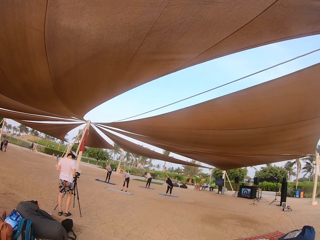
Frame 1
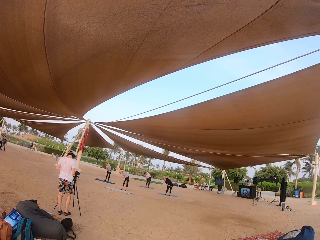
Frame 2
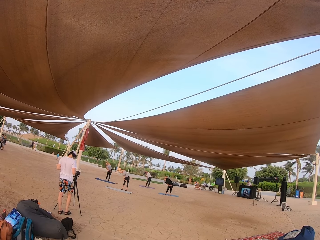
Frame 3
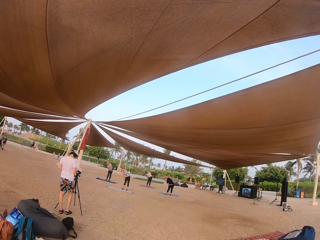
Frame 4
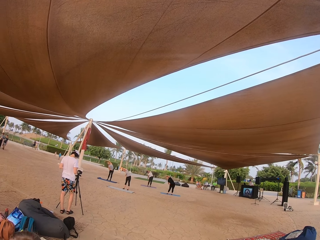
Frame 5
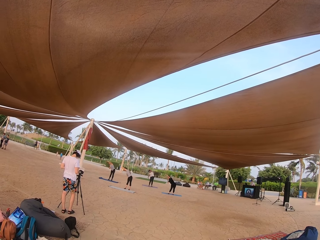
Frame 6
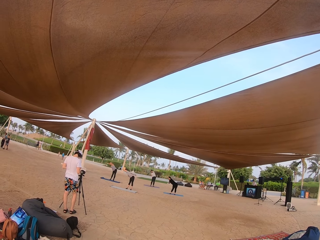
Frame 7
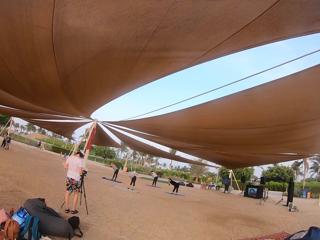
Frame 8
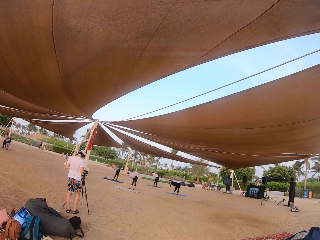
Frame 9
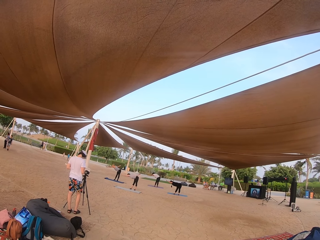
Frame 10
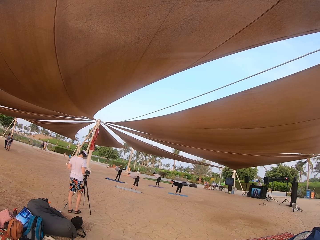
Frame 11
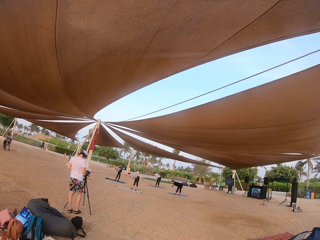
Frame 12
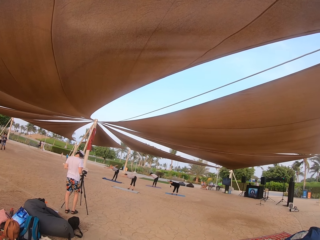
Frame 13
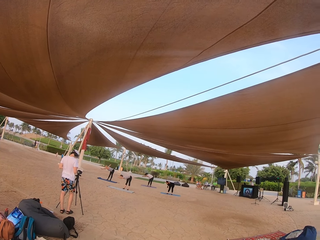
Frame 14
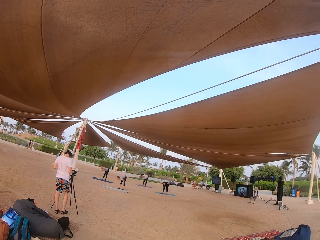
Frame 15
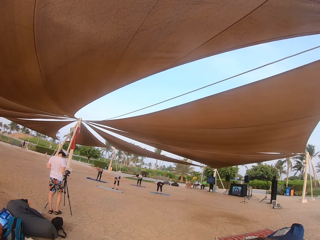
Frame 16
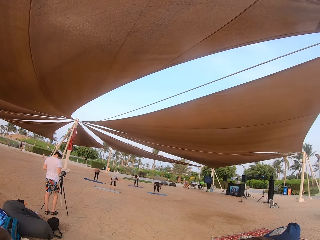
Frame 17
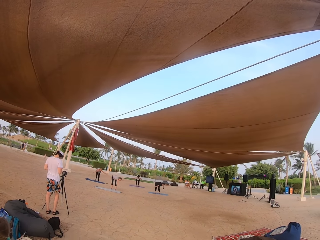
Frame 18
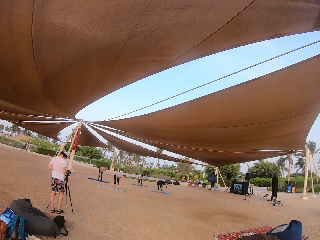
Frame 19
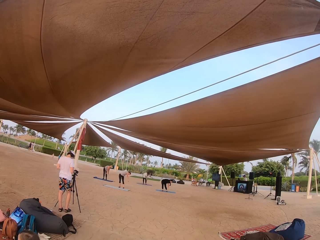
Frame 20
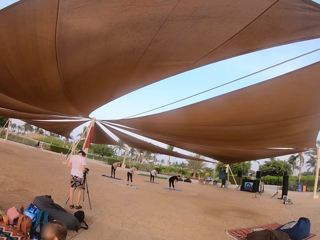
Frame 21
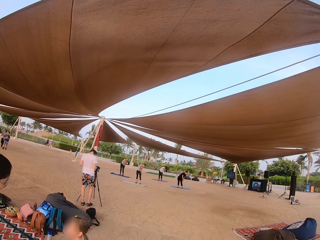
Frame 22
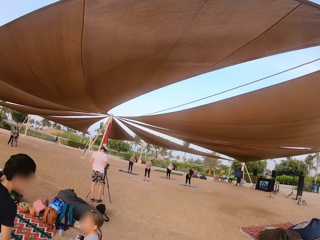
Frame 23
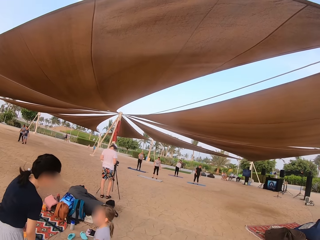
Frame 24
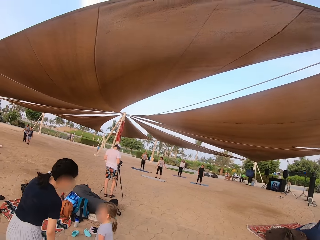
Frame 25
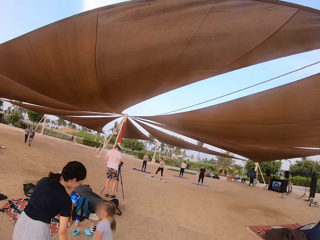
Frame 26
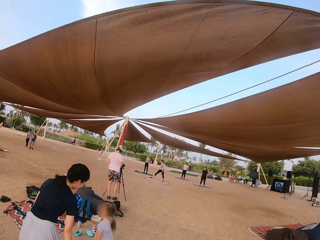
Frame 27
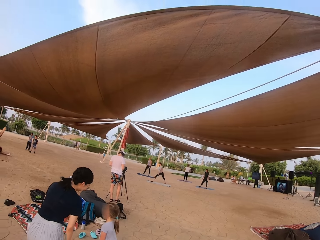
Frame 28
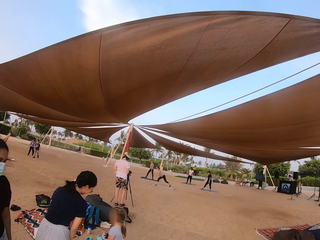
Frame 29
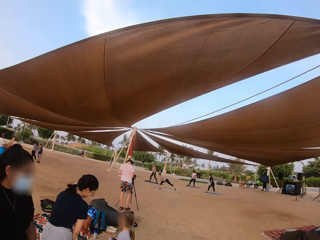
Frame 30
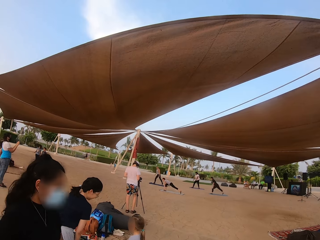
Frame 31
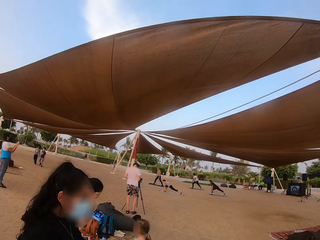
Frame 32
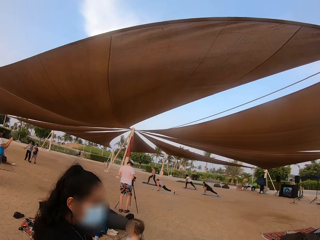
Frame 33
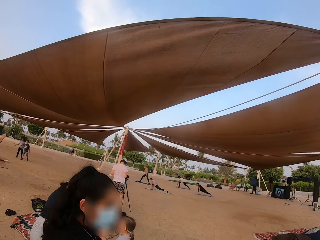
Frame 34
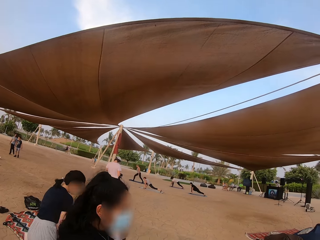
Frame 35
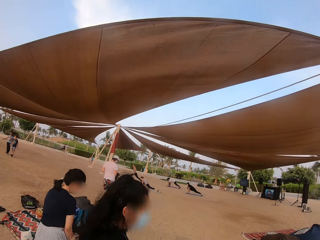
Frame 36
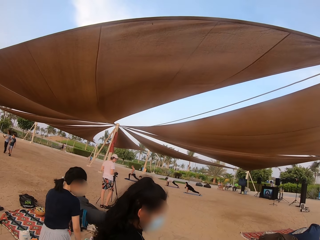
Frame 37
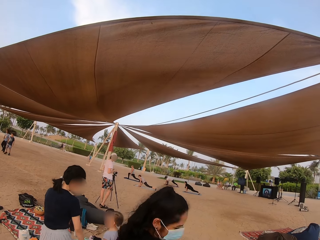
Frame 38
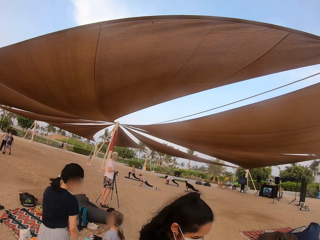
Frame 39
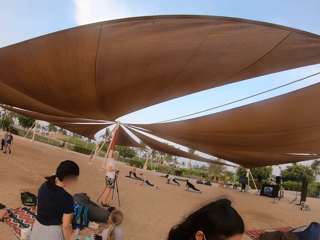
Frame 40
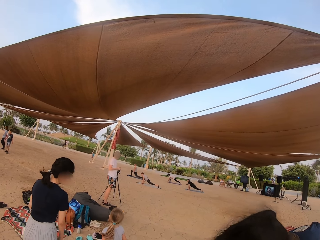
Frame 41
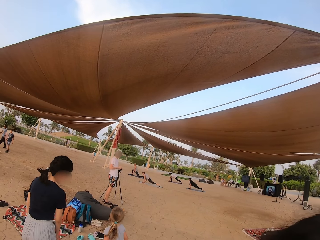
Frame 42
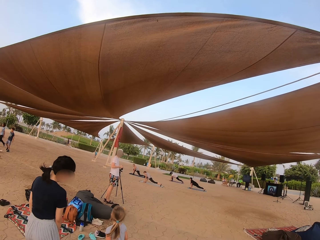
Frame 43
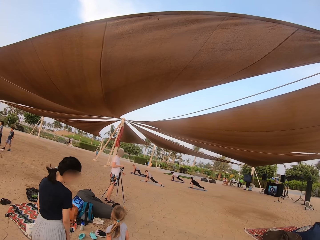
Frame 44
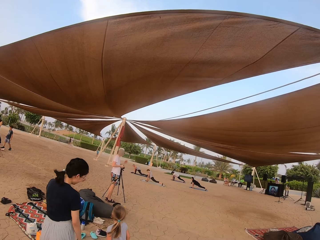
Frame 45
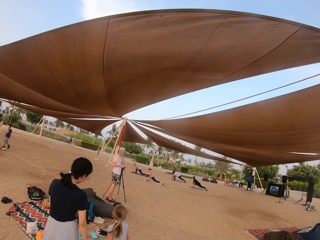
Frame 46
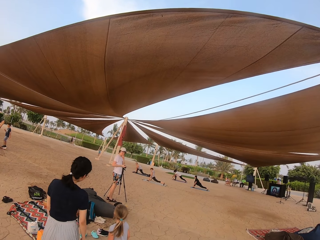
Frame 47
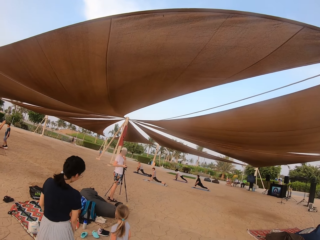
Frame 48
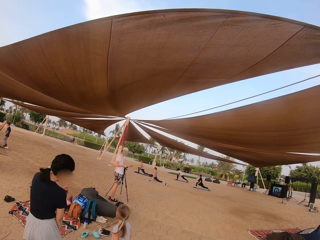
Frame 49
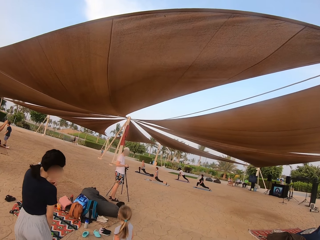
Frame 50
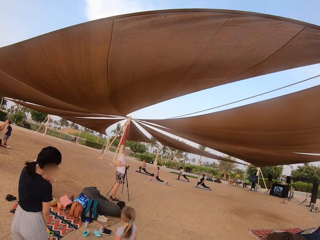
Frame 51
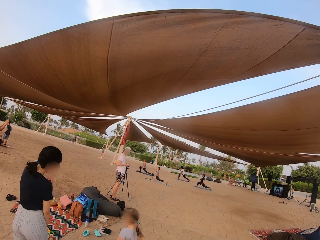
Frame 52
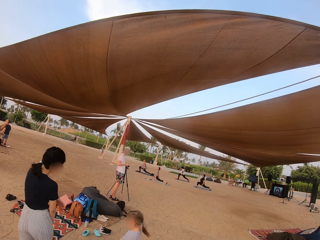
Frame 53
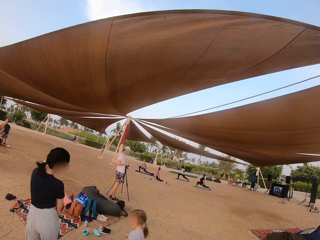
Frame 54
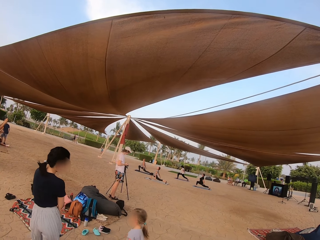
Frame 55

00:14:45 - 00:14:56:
The camera wearer looks around the tent. A lady and a baby dialogue.

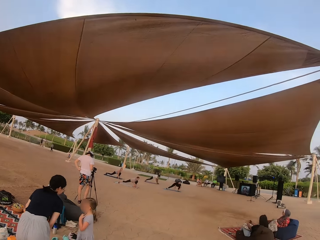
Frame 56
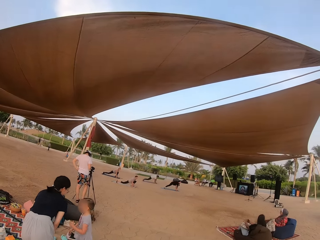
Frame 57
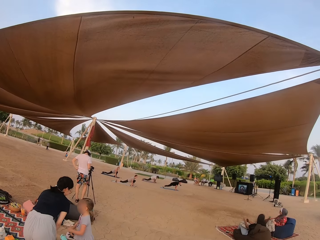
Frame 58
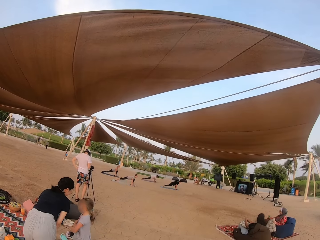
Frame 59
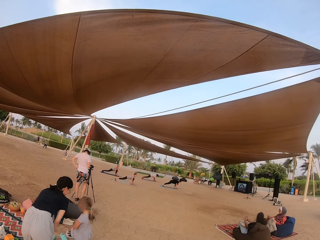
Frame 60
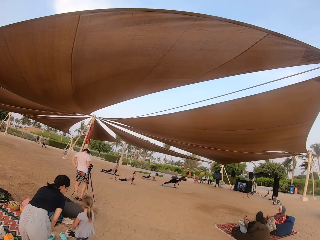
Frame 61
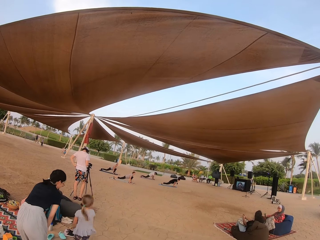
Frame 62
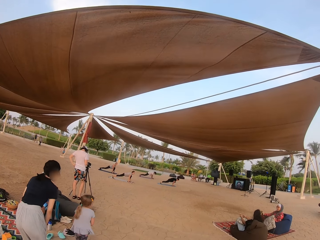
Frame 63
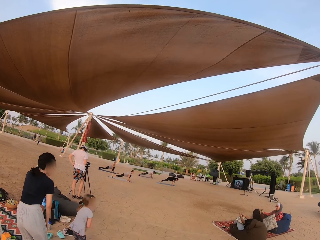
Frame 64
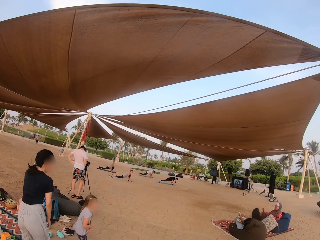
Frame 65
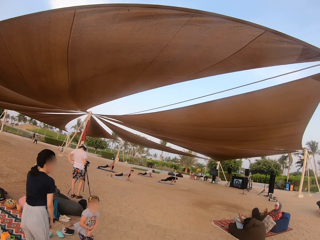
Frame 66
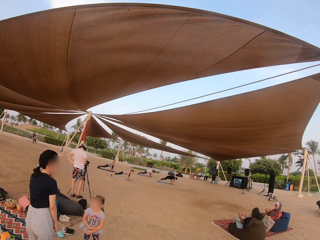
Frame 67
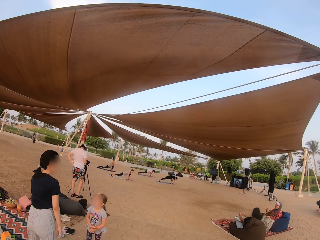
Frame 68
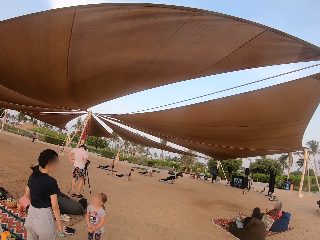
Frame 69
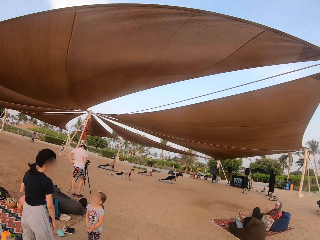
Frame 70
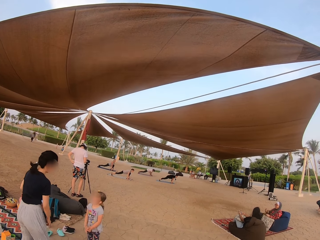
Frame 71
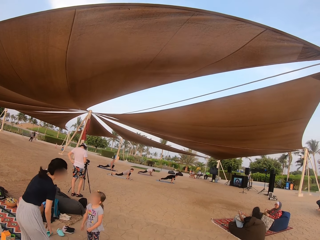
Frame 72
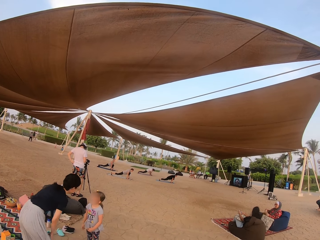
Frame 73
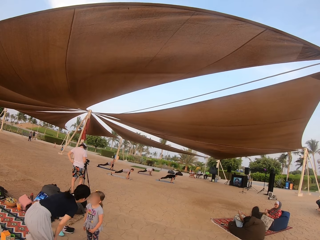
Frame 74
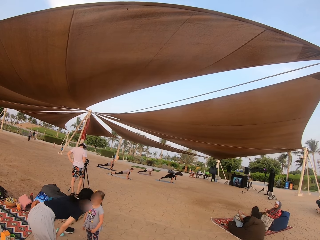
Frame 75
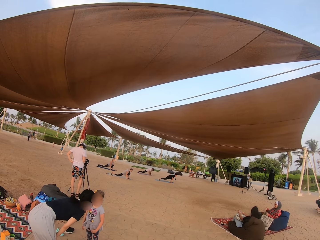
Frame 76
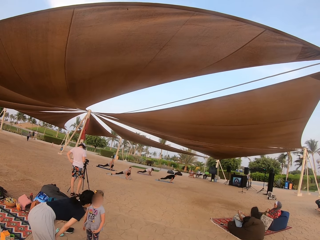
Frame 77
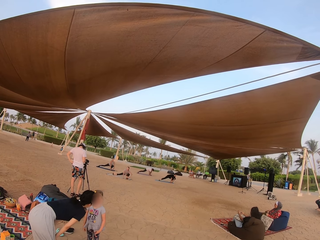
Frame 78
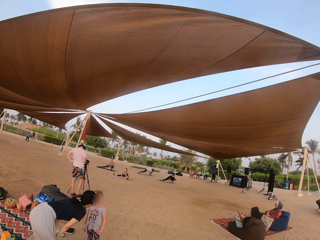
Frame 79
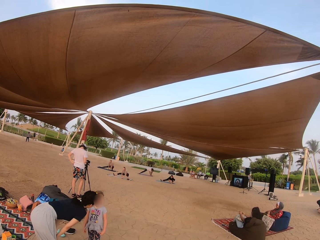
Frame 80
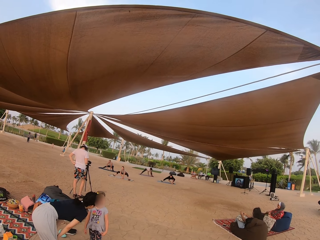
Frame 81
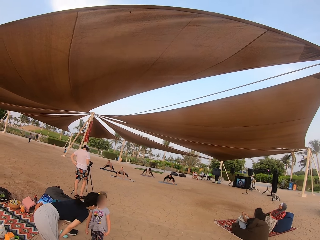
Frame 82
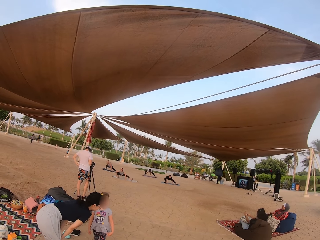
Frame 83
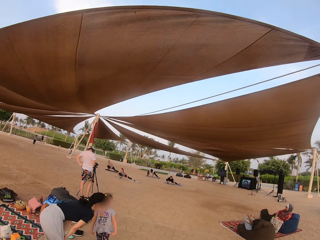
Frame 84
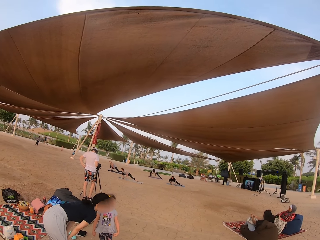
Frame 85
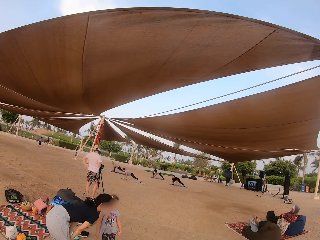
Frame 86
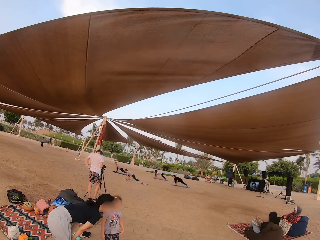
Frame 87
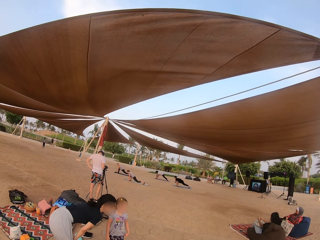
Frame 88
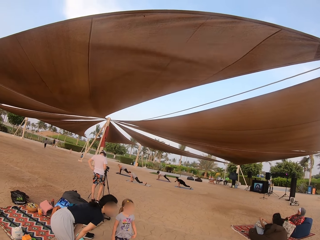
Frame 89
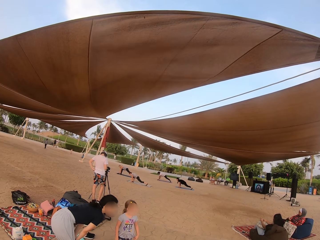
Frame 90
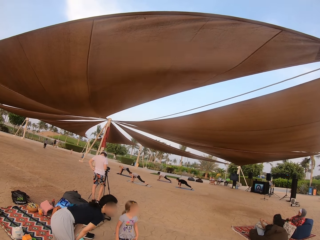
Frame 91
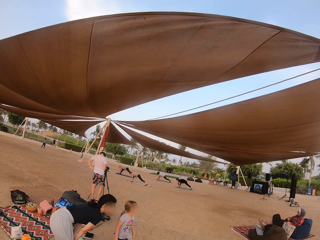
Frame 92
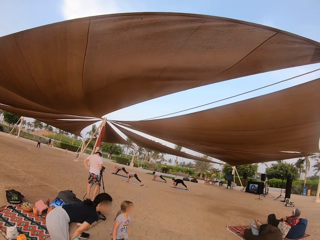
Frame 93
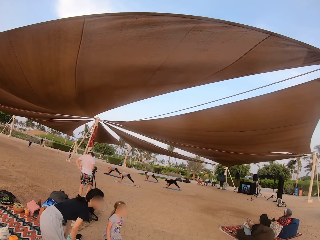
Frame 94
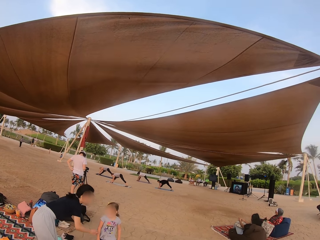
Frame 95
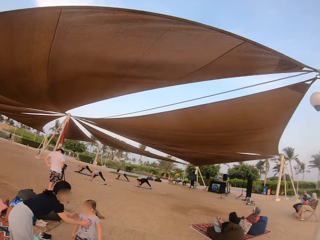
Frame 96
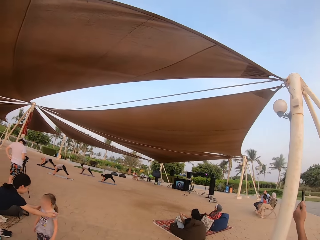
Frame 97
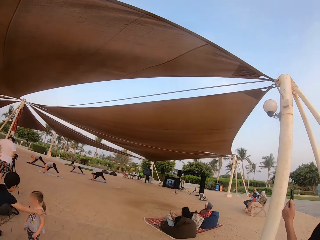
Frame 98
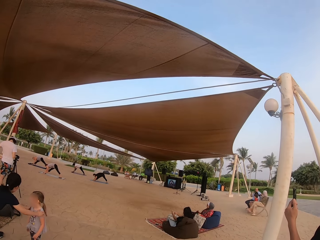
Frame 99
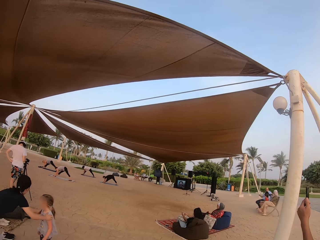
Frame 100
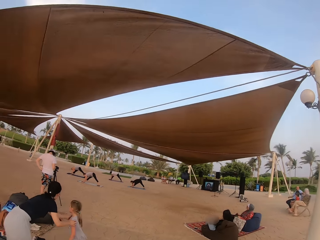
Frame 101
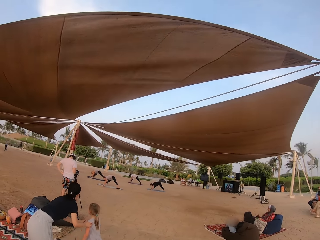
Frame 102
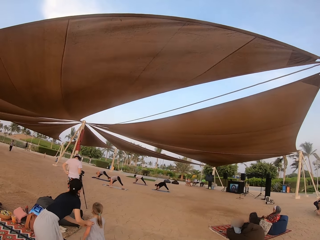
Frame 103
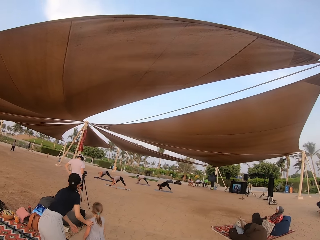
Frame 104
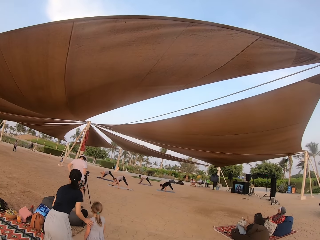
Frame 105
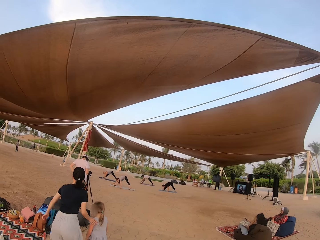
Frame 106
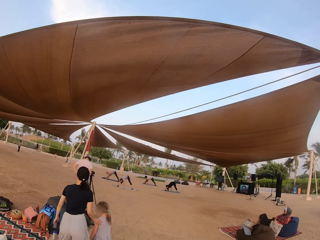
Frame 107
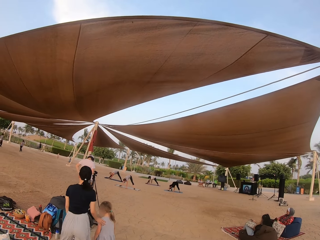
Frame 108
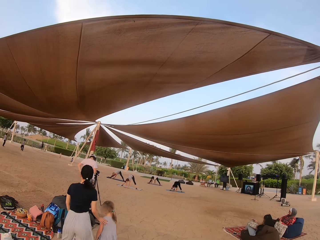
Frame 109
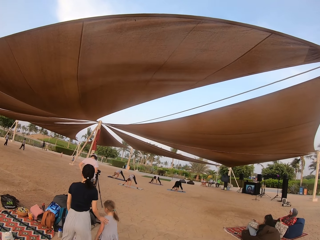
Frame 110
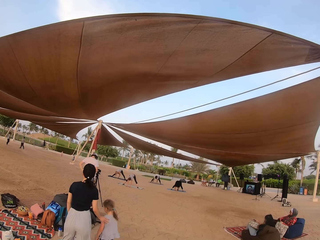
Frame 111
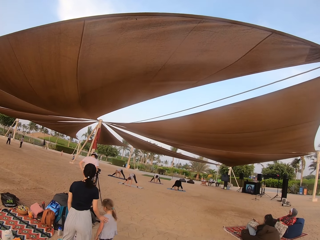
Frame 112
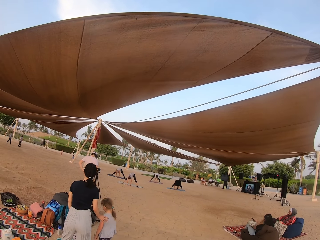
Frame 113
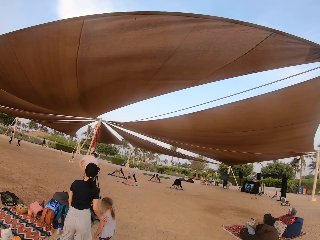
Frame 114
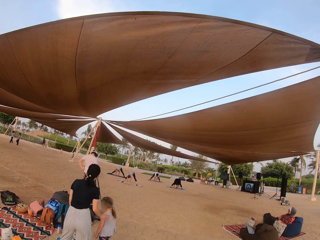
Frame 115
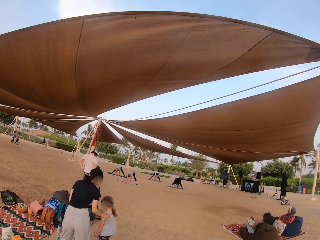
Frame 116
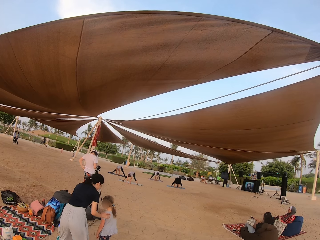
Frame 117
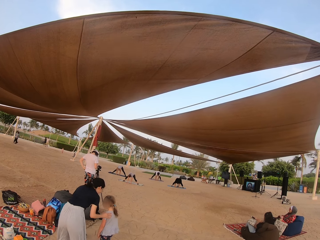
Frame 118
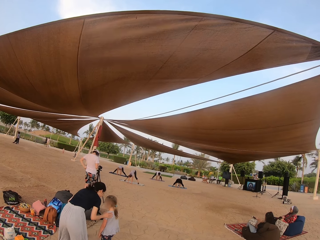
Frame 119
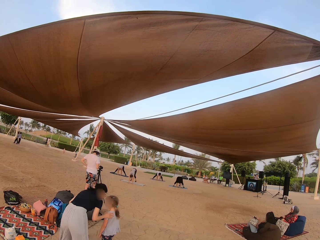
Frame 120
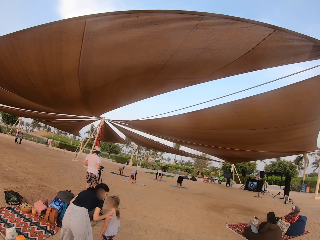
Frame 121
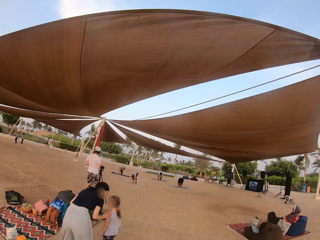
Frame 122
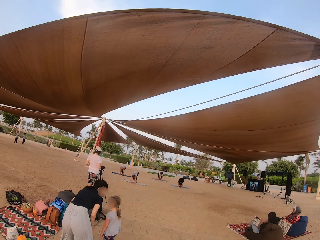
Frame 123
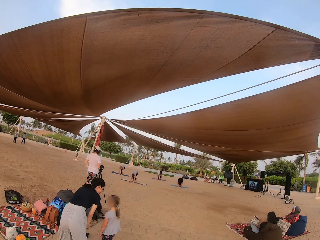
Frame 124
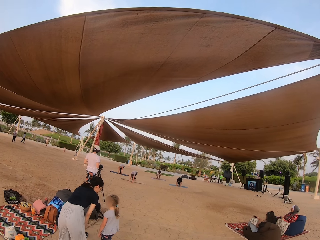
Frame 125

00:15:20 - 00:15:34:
The camera wearer looks at the people doing exercise. A lady holds a baby in the hands.
